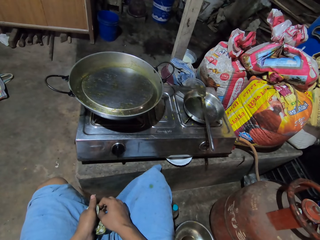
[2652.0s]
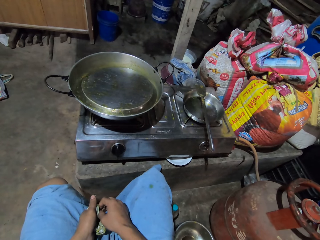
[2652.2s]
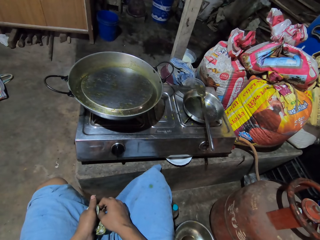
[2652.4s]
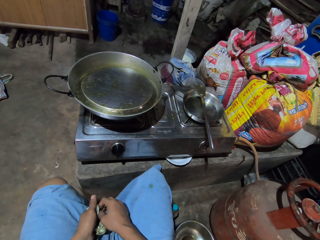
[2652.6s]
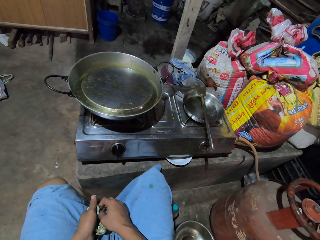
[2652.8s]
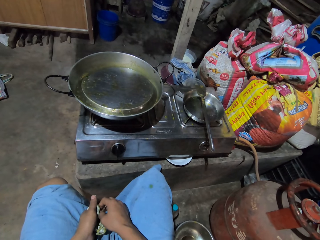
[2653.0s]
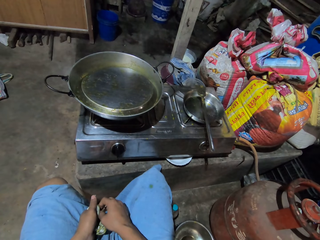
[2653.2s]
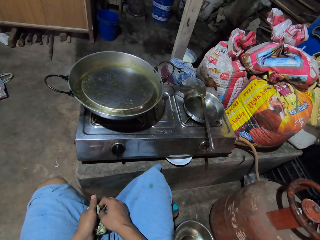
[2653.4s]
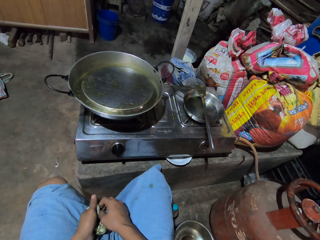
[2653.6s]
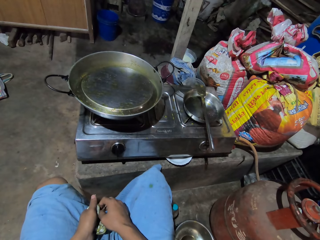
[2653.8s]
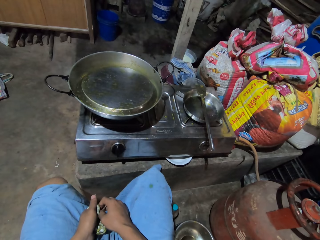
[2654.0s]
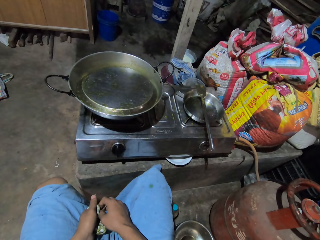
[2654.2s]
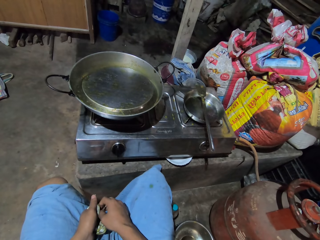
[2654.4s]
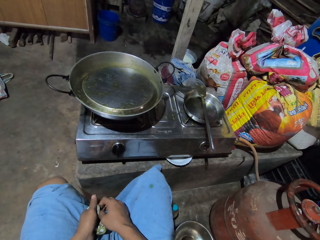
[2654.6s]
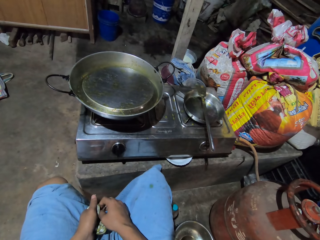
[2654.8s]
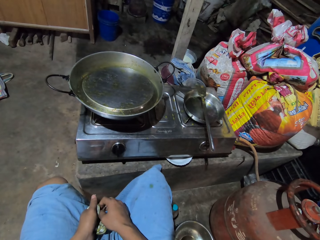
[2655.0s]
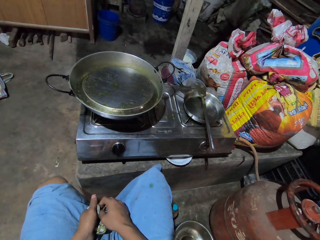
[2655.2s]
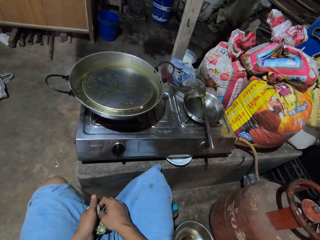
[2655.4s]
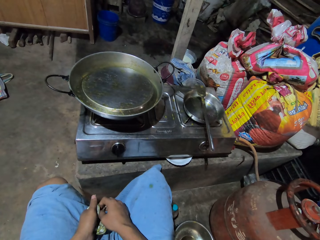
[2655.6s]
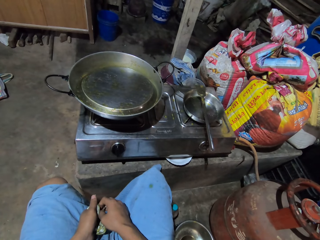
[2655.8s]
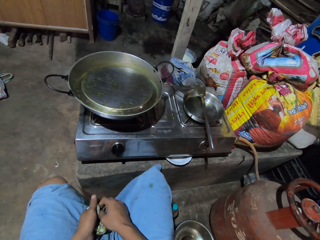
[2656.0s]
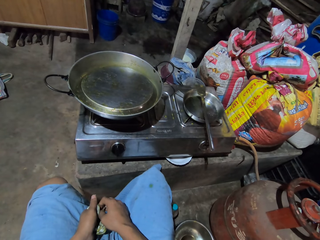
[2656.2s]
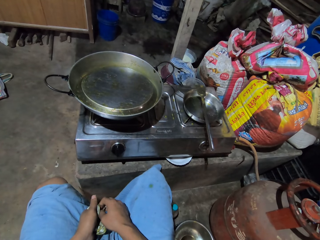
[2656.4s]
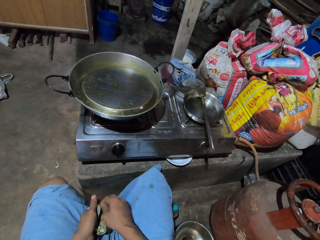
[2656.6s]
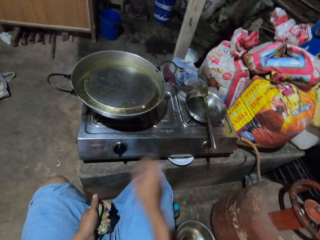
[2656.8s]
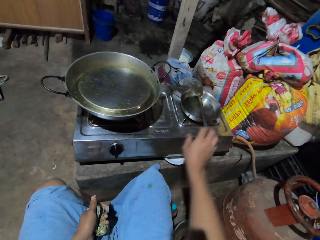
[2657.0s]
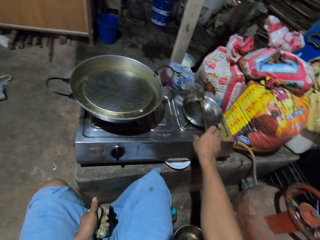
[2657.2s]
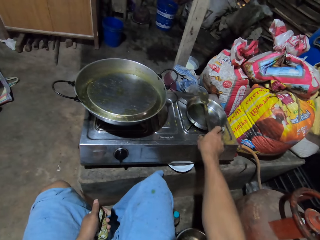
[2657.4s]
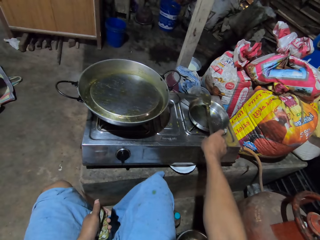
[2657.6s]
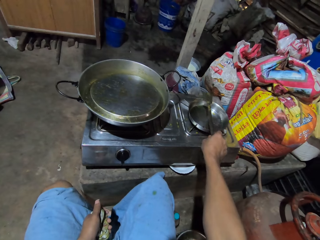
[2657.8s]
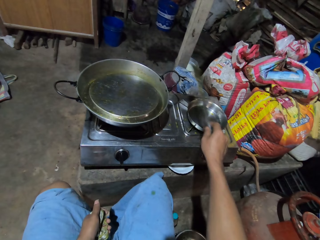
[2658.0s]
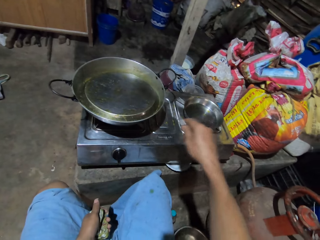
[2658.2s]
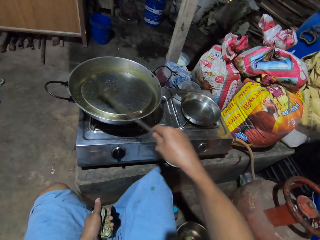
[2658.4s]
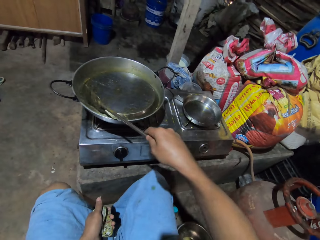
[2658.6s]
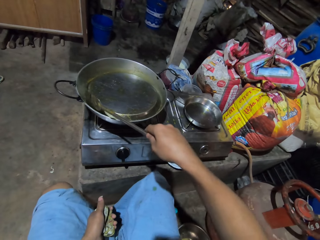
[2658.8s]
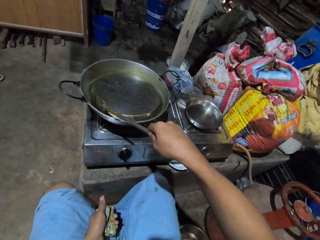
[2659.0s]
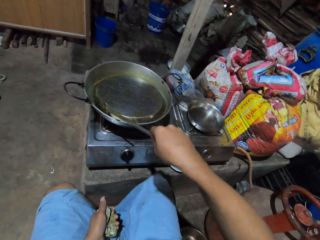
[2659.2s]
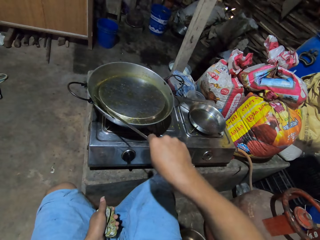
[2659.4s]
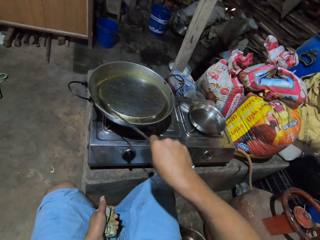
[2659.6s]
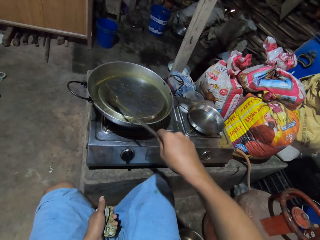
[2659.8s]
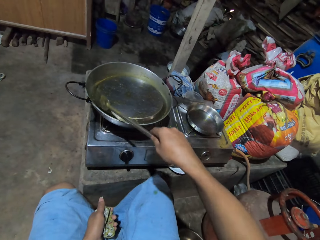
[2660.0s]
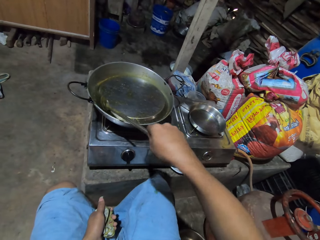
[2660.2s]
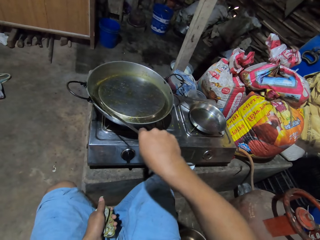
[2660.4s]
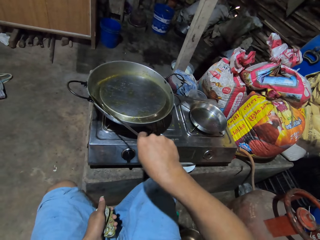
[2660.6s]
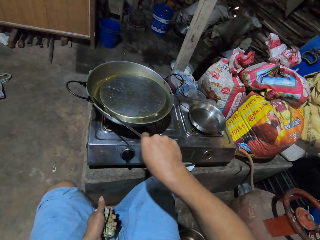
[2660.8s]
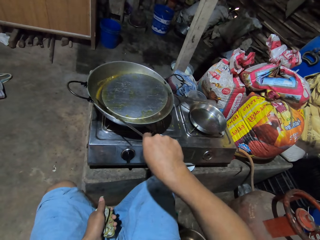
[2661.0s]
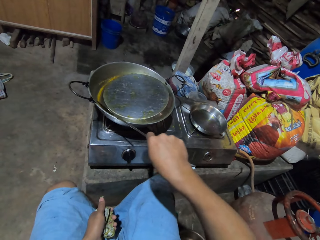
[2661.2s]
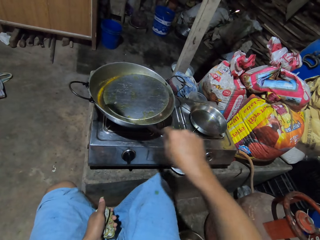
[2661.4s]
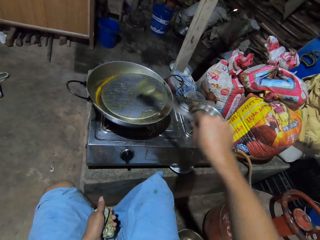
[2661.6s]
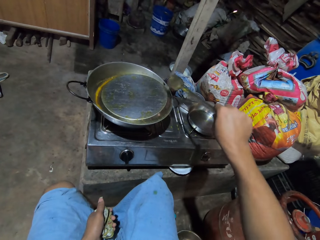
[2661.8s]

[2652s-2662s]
The camera wearer stretches her right hand. She holds the spatula or spoon with her right hand. She picks up the spoon with her right hand. She lifts the spatula with her right hand. She adjusts the lid with the spoon. She tries to lift the lid.

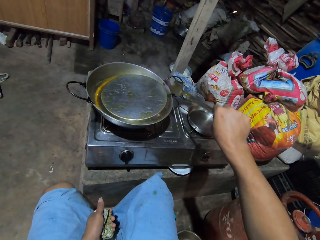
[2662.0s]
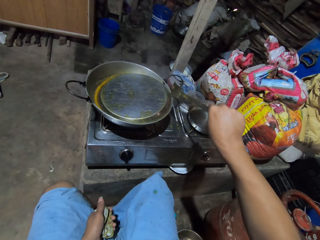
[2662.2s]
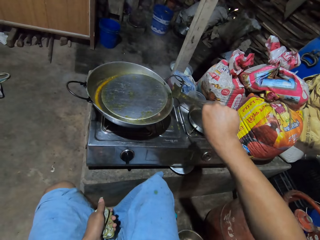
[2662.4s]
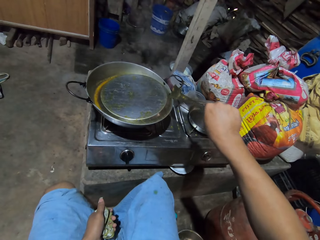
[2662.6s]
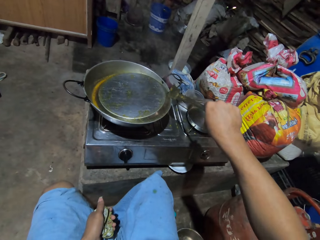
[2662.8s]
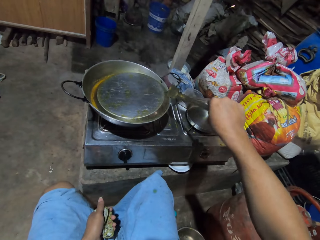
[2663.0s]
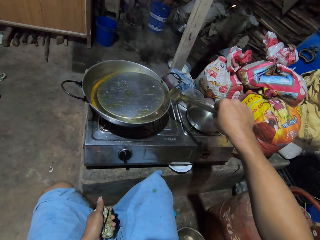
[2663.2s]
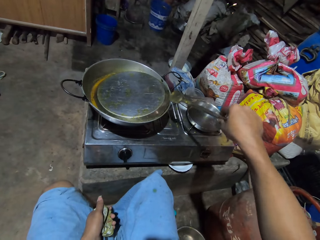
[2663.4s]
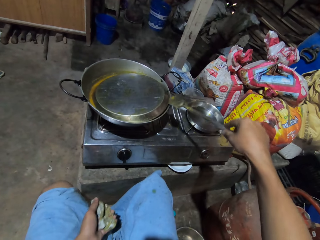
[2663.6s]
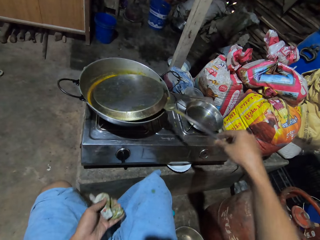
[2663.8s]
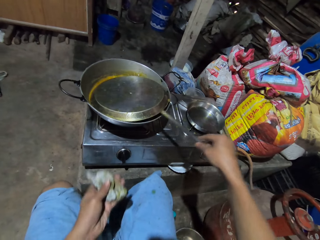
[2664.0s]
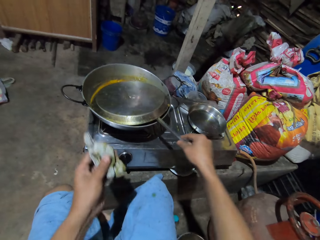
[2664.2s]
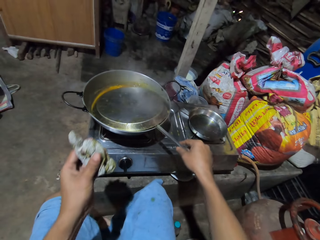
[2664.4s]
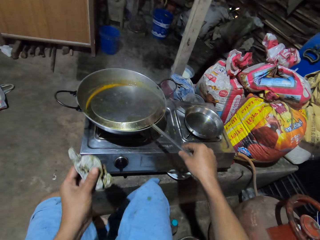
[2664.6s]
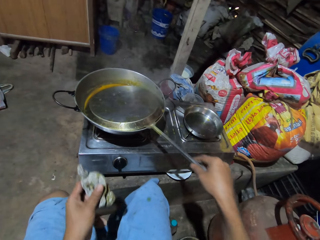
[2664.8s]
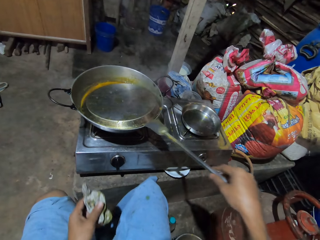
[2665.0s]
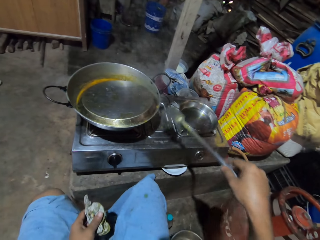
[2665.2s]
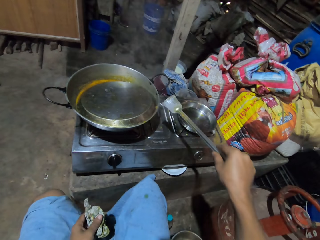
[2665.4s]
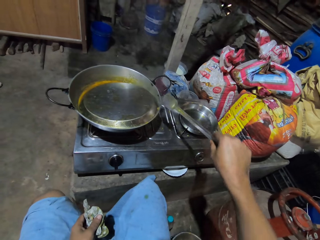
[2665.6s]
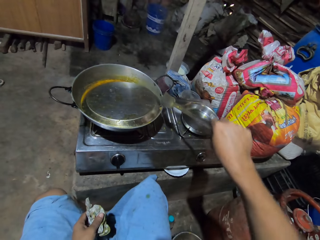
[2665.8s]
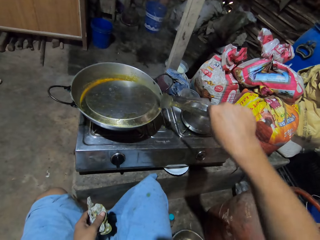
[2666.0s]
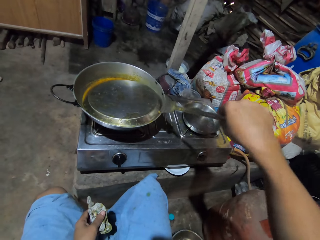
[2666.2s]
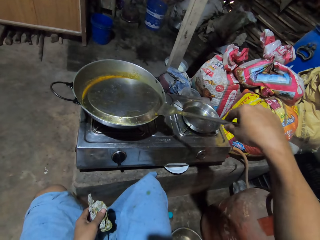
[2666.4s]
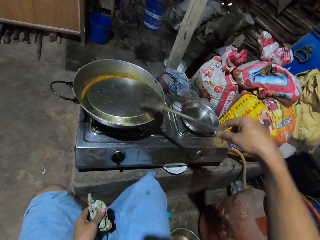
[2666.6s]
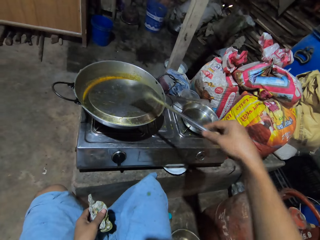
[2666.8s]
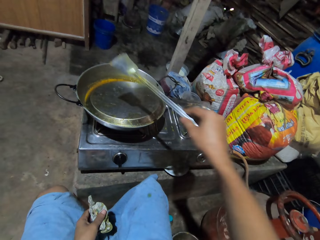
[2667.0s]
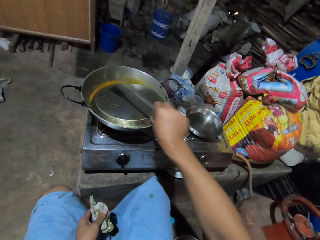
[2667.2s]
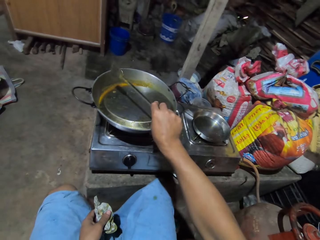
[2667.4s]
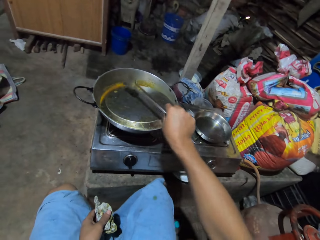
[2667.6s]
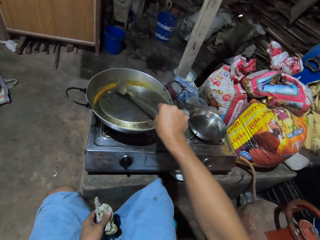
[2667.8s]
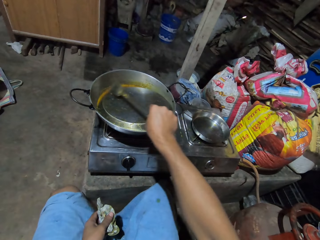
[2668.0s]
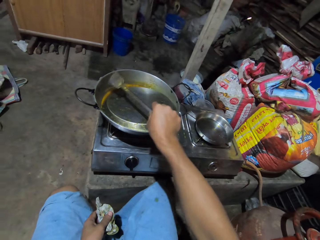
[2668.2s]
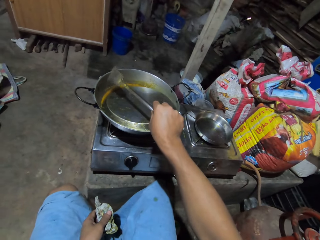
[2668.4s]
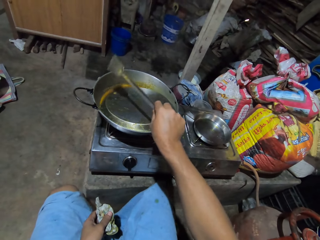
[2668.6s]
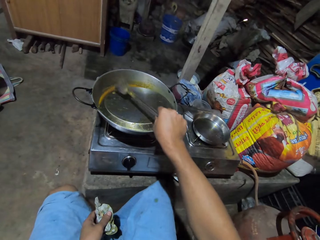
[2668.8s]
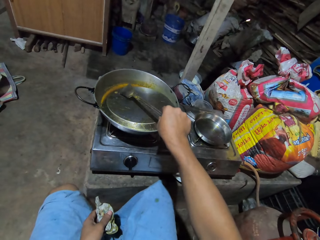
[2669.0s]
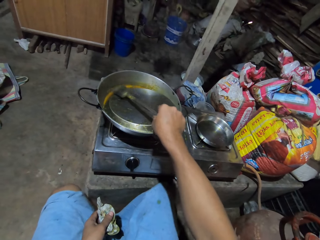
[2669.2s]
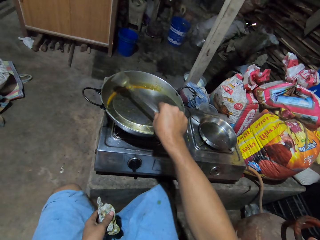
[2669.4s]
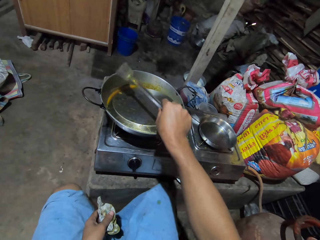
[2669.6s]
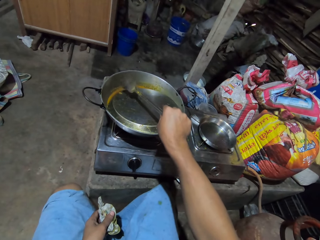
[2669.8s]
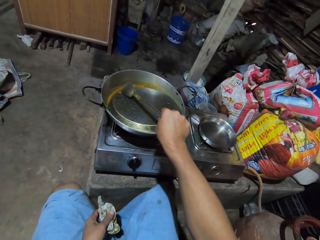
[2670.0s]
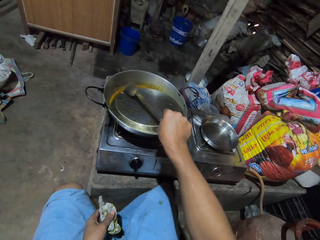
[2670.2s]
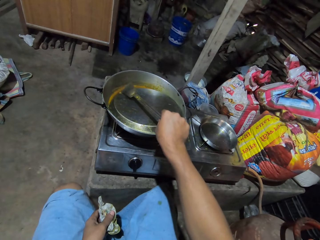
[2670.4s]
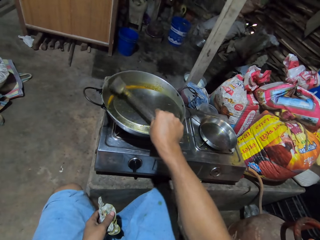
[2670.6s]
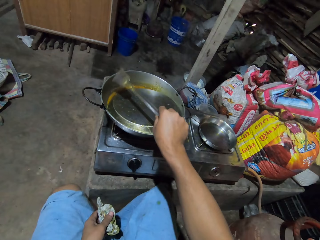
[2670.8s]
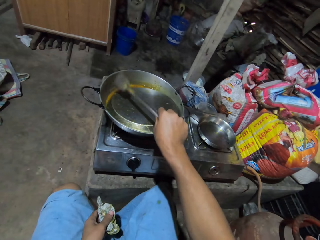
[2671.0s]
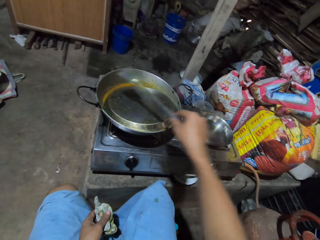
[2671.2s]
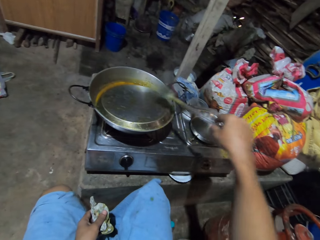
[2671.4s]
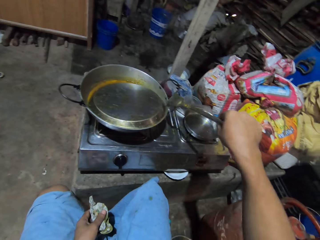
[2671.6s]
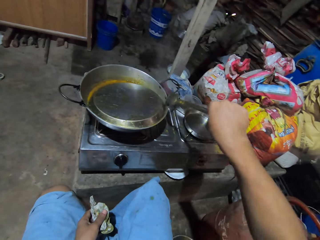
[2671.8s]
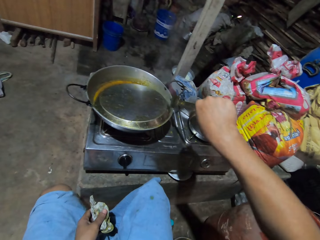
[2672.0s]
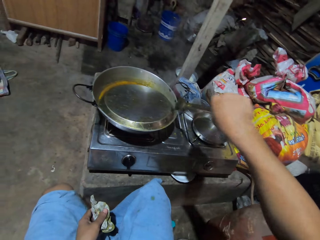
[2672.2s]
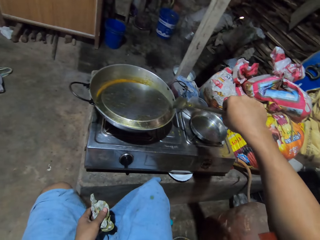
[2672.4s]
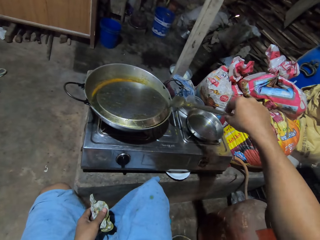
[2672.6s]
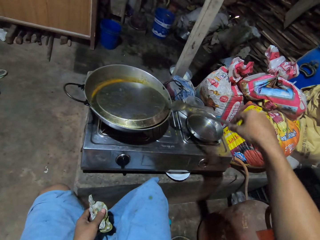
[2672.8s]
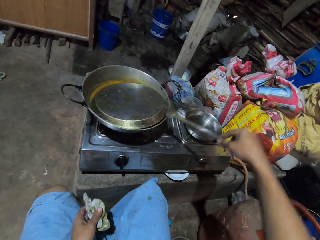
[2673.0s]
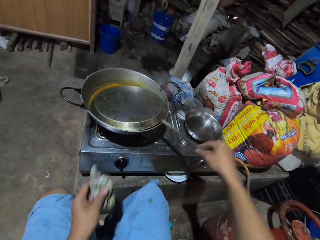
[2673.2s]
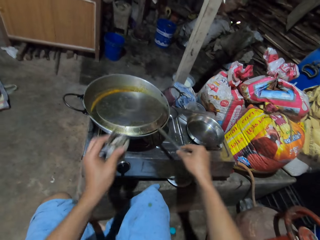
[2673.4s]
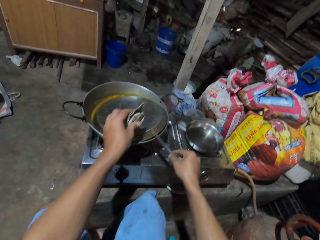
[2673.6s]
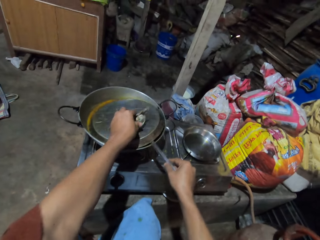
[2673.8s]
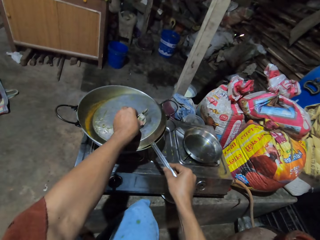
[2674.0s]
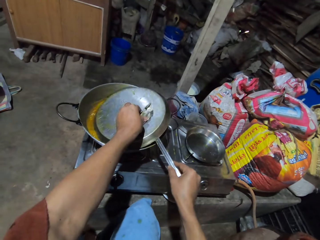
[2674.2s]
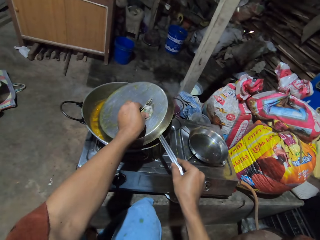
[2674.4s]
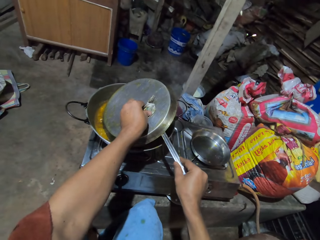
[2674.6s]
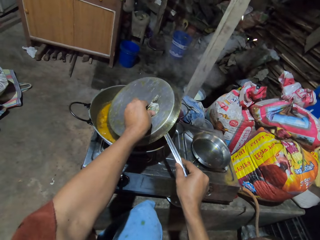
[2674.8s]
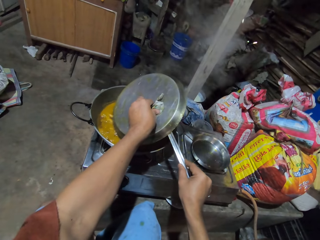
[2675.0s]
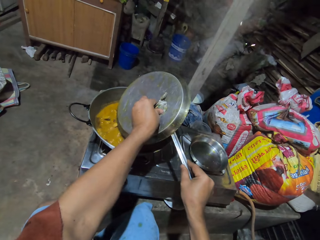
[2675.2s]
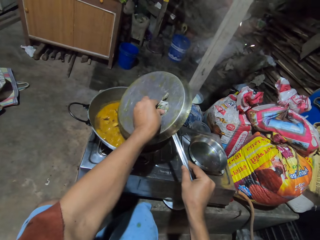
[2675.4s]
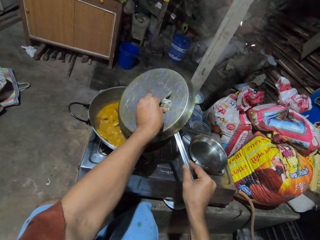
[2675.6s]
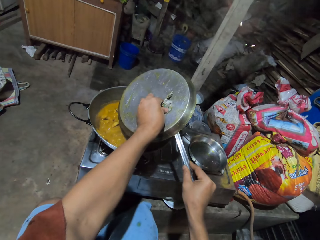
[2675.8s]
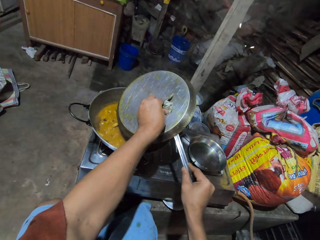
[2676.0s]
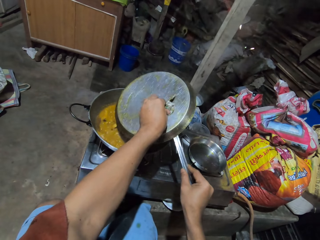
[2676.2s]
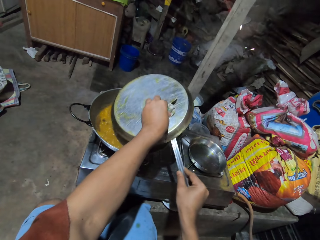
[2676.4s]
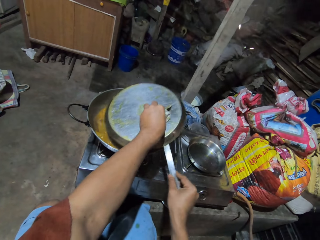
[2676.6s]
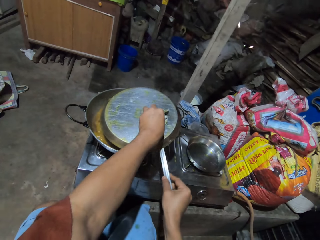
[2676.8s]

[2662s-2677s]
The camera wearer moves the spoon or spatula under the lid. She moves her left hand. She pulls the spoon with her right hand. She picks the food with the spoon. She tries to lift the lid with the spatula. She drops the food on the lid. She removes dirt from the lid using the spatula. She moves the spoon on the food on the lid. She moves it again. She pushes the food to the pot with the spoon. She moves the lid on the cooking pot. She removes the lid from the cooking pot.
